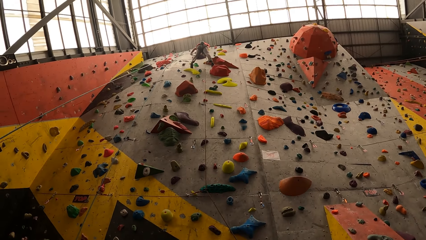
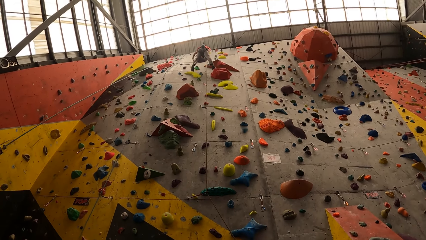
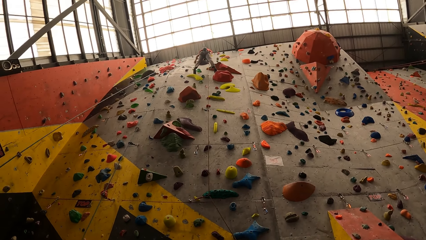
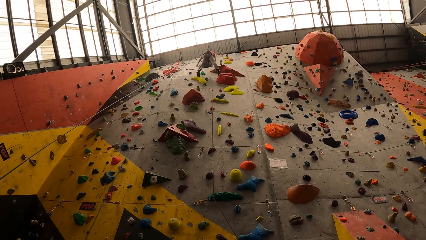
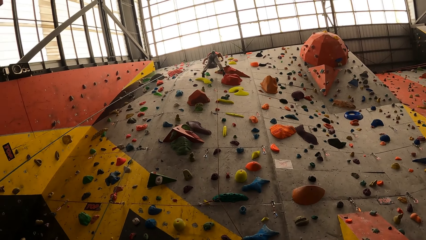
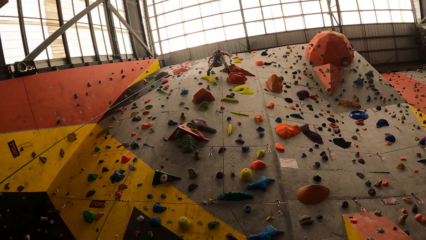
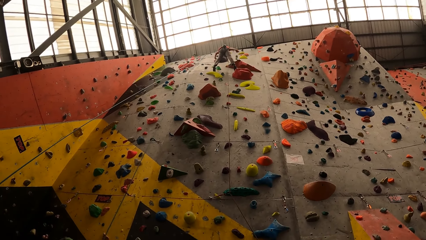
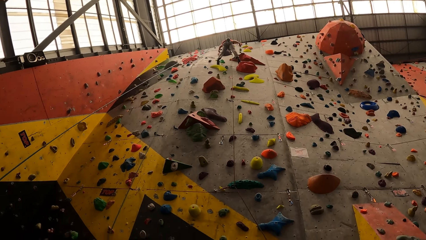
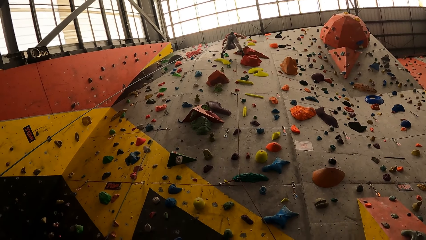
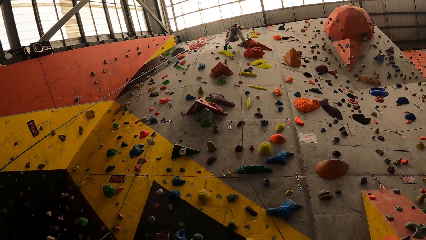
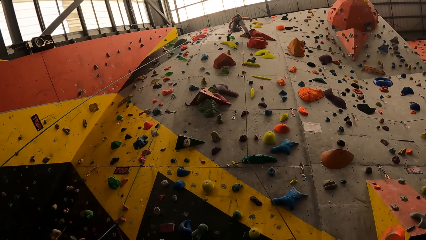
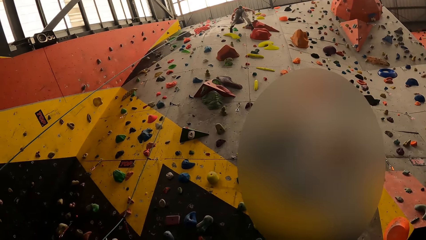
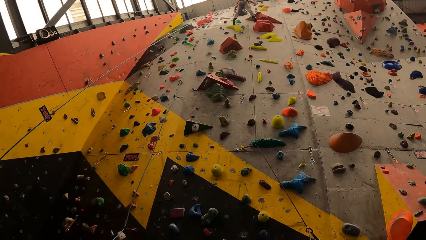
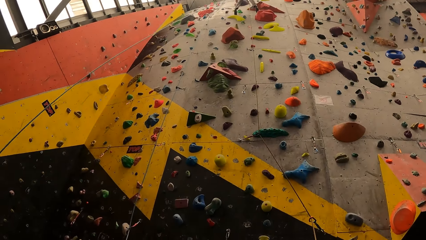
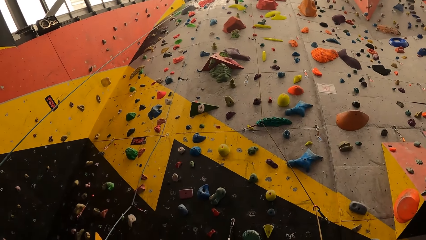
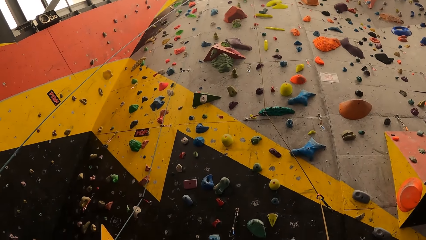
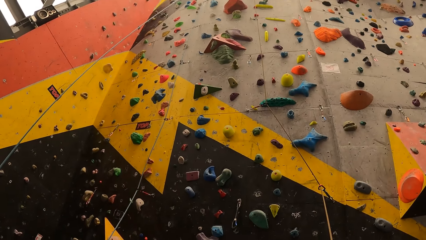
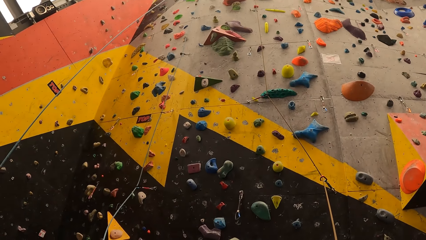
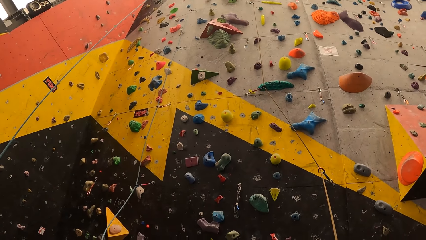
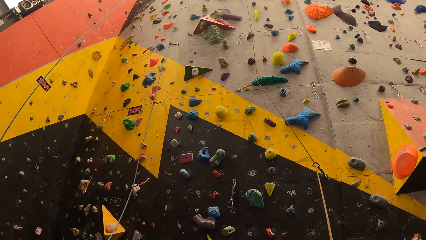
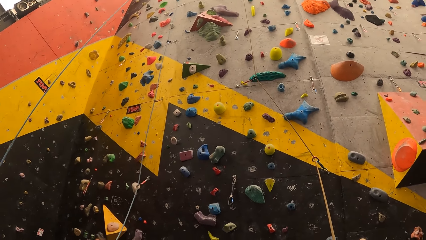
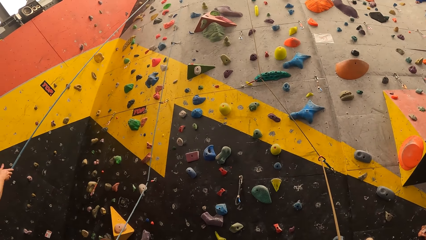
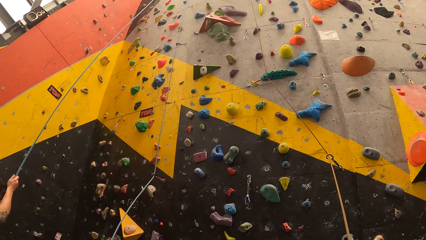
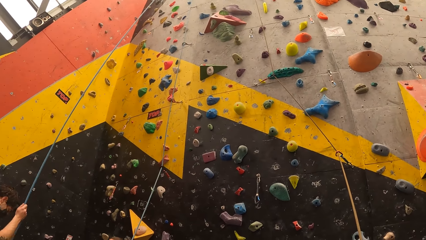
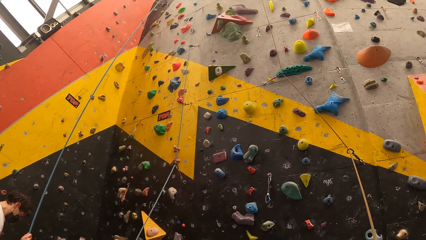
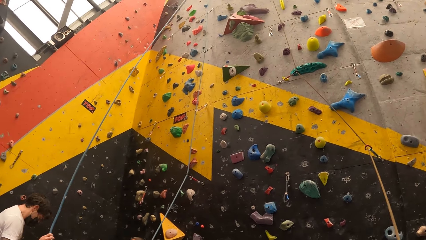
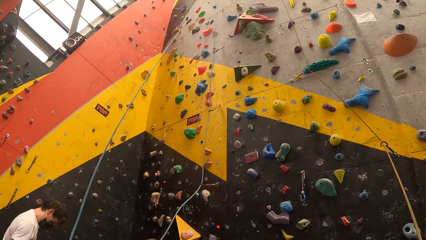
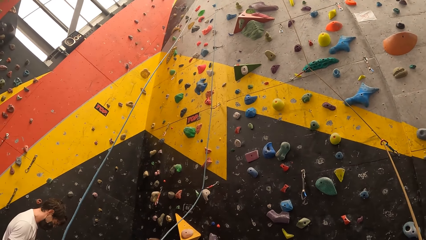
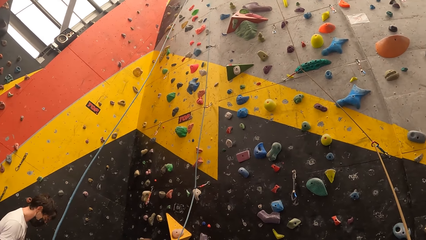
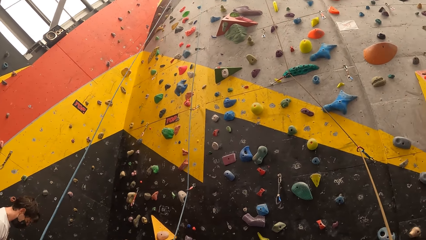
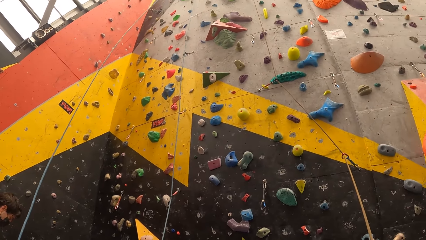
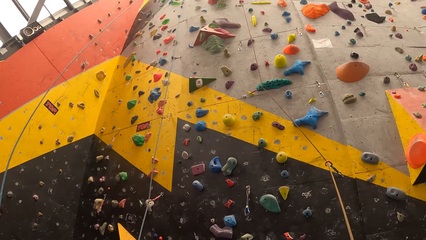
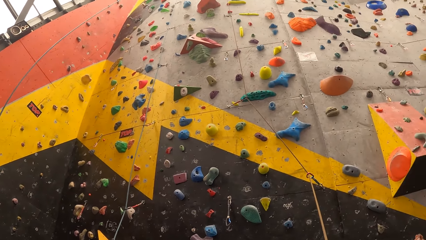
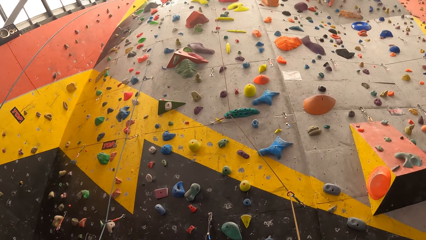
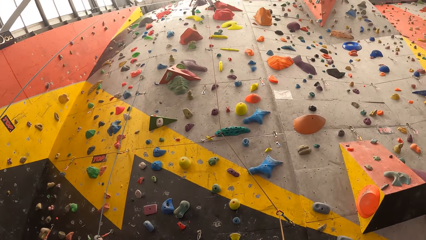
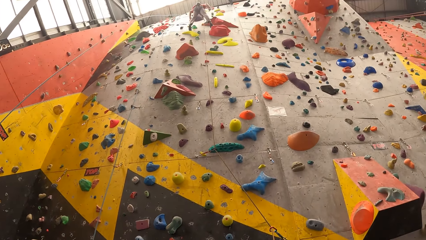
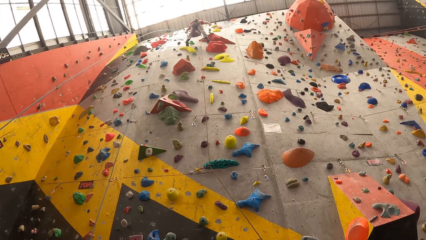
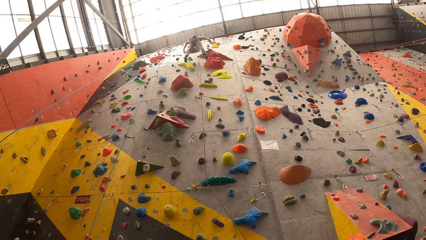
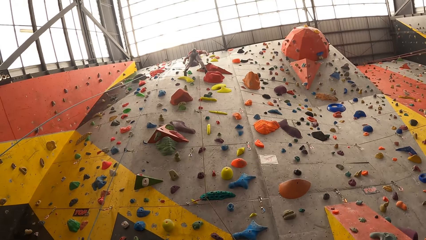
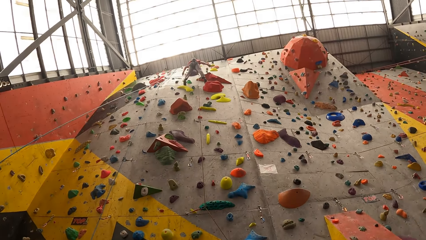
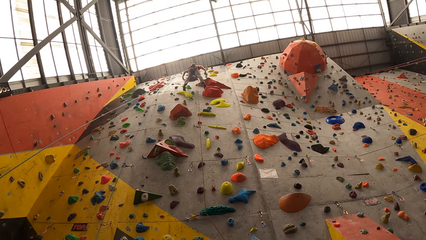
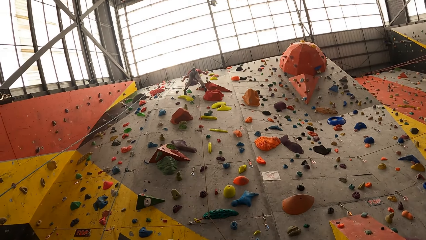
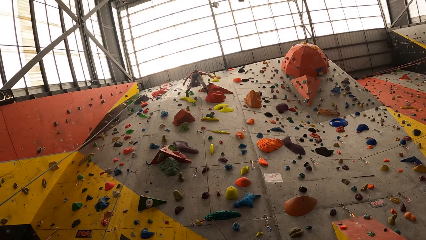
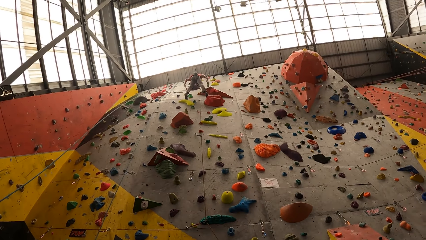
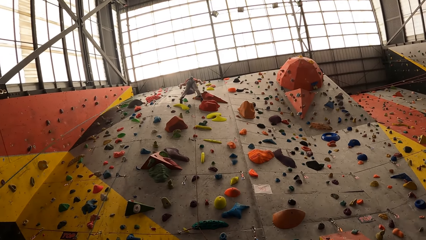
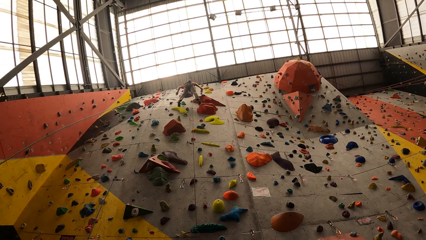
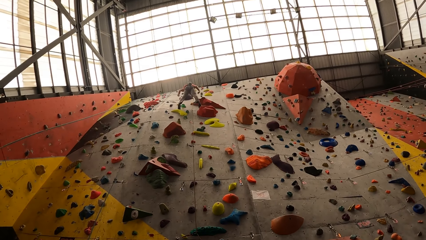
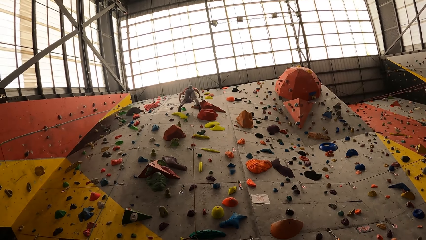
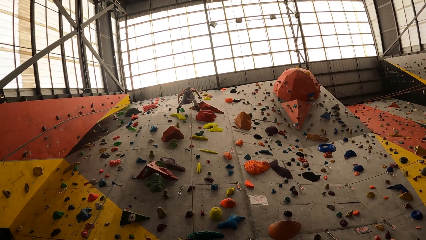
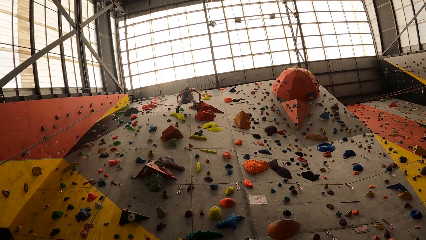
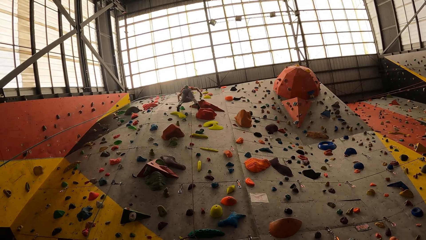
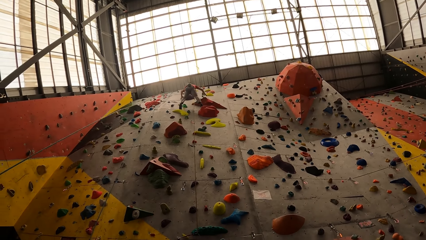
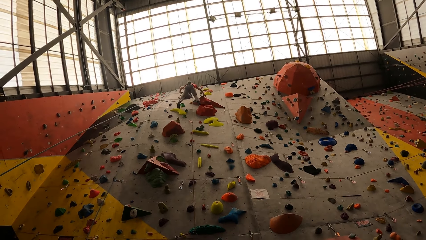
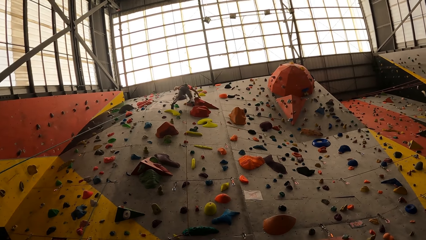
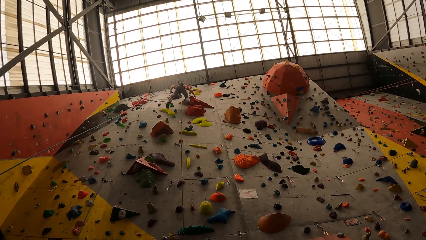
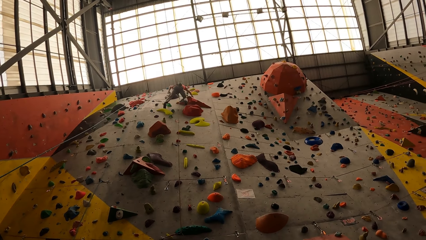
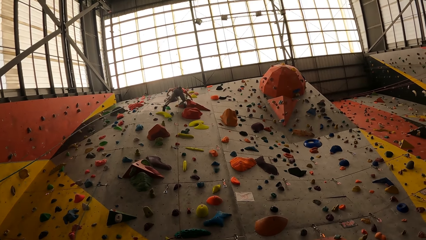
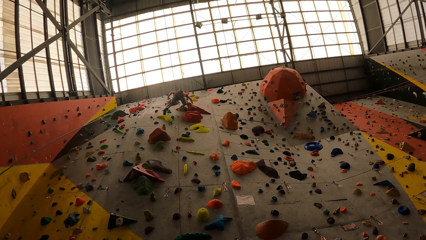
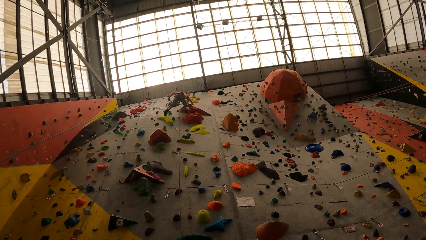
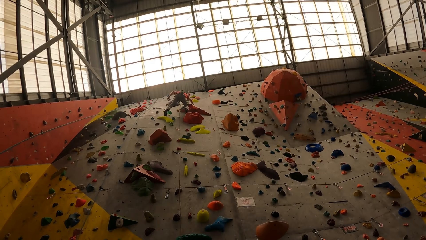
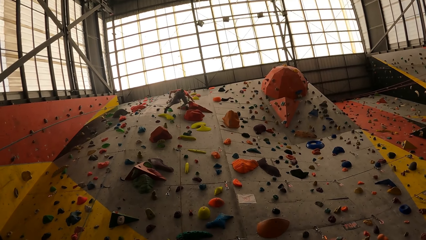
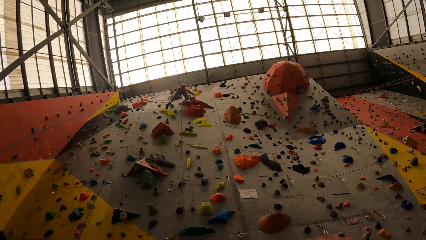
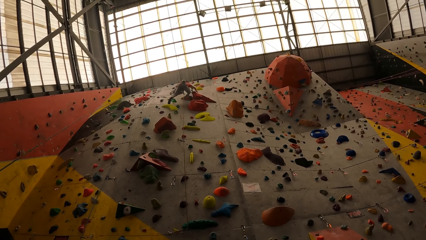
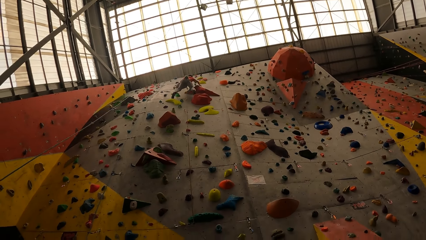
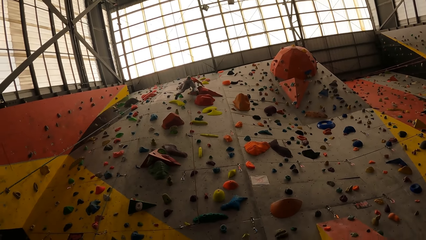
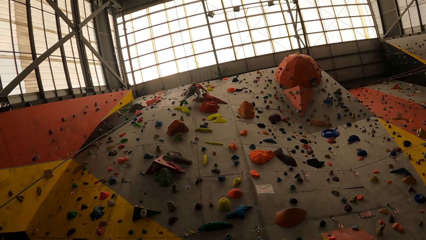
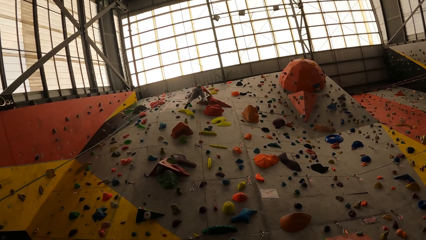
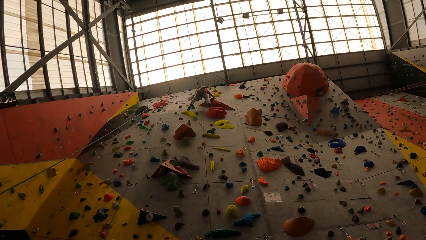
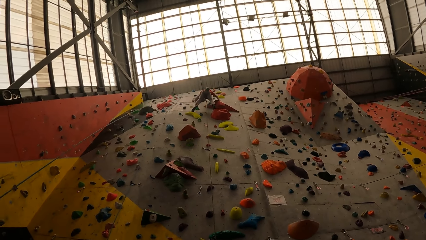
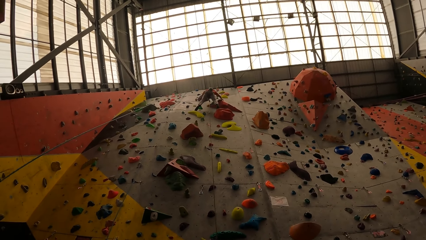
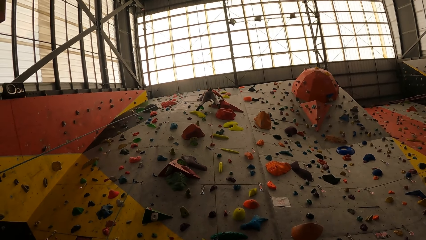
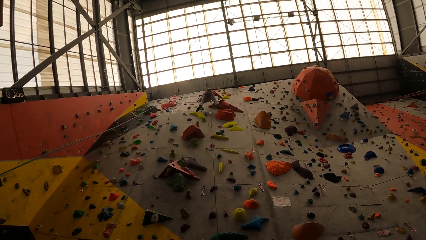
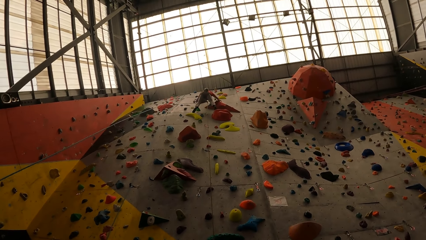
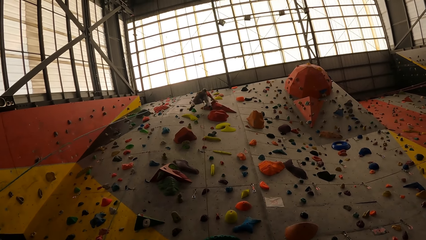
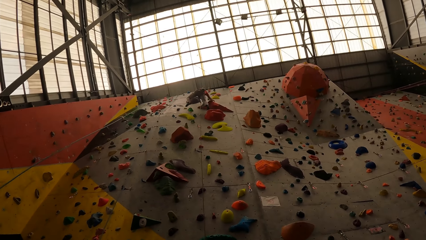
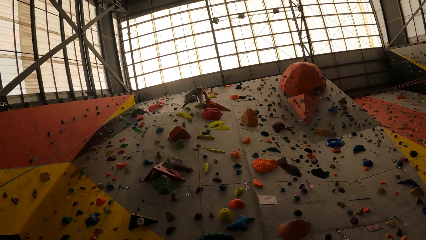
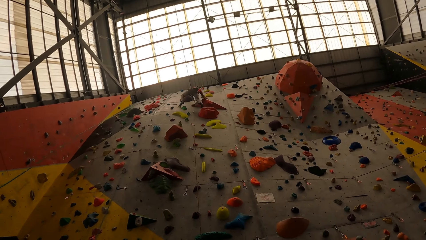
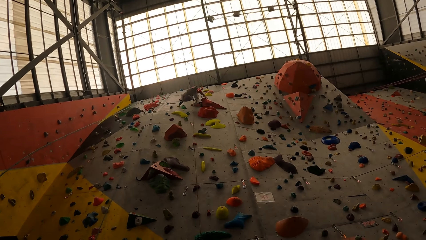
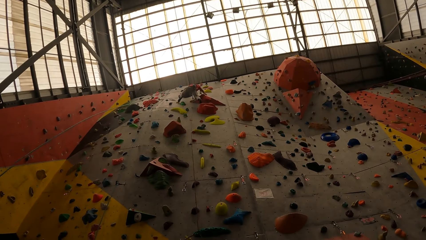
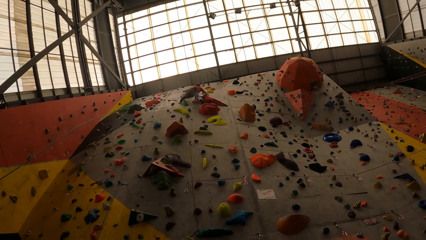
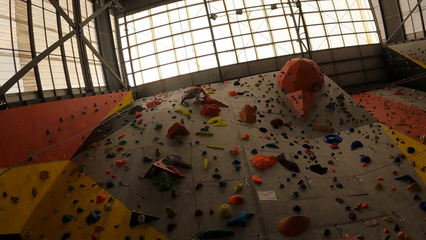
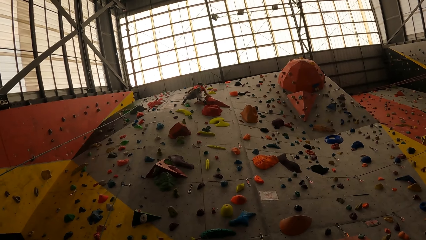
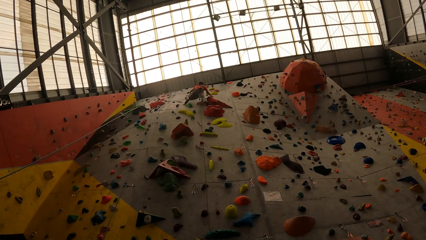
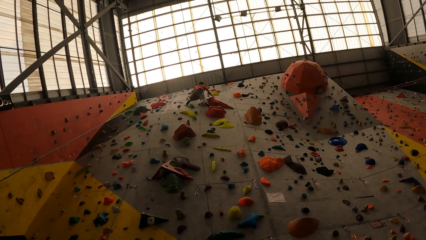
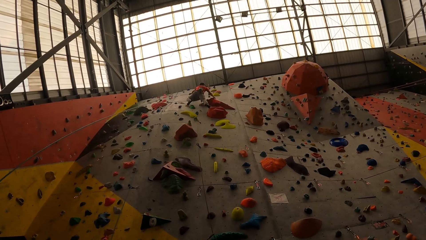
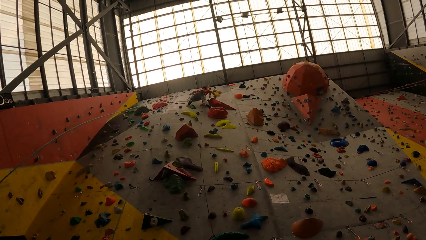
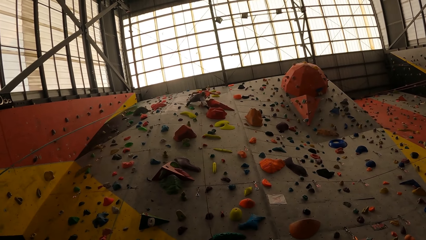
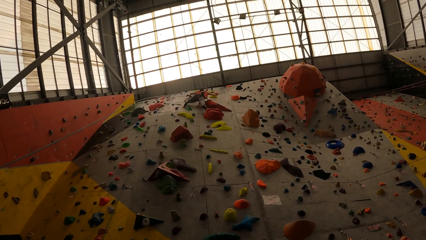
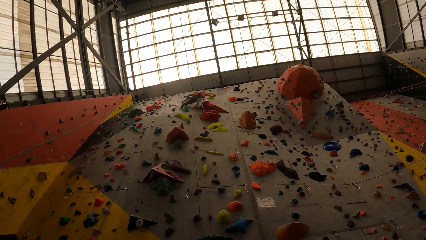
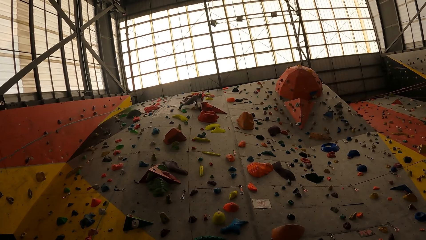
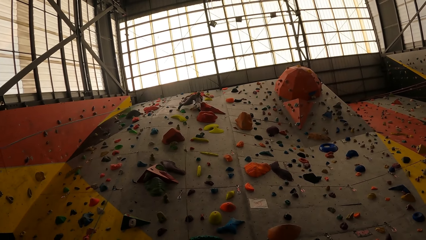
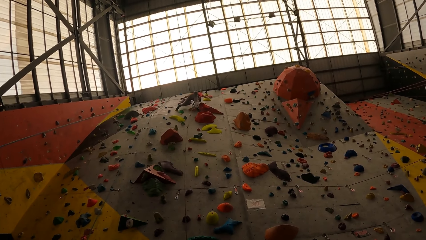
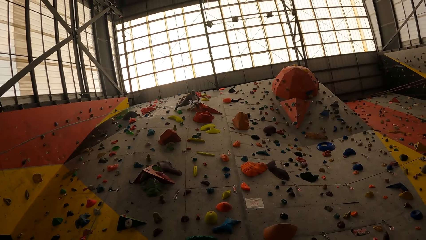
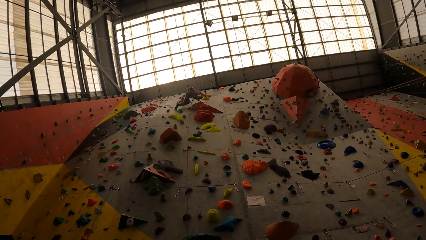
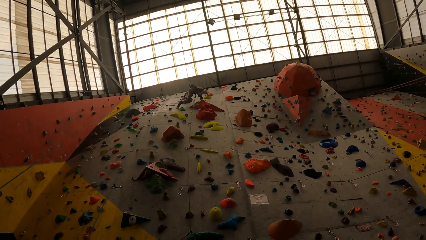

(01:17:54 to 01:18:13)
The man shakes his hands. The man moves his hands. The man climbs the wall.
